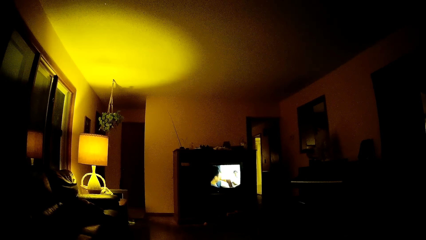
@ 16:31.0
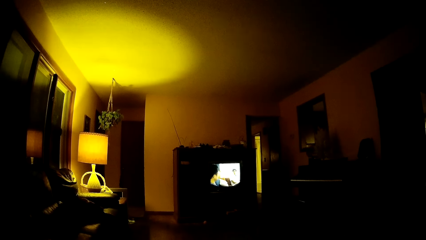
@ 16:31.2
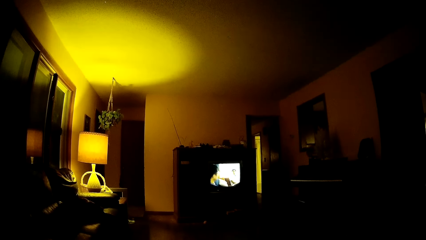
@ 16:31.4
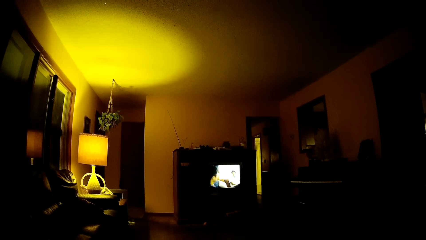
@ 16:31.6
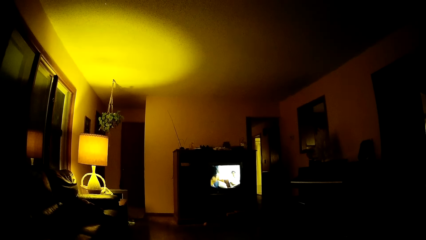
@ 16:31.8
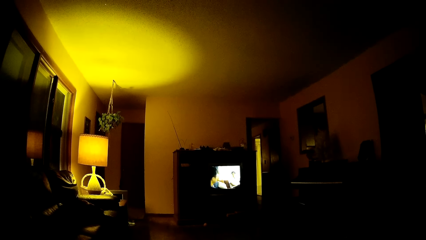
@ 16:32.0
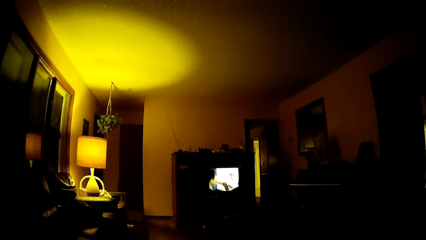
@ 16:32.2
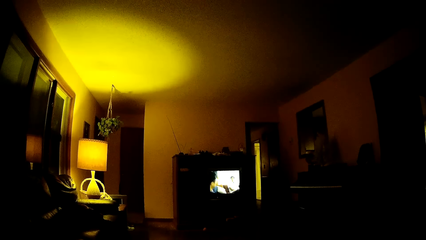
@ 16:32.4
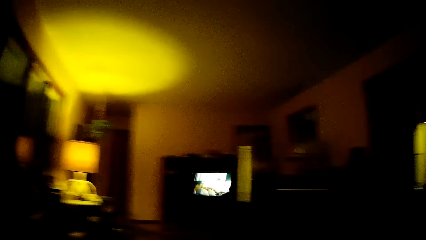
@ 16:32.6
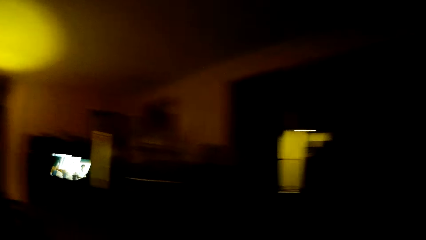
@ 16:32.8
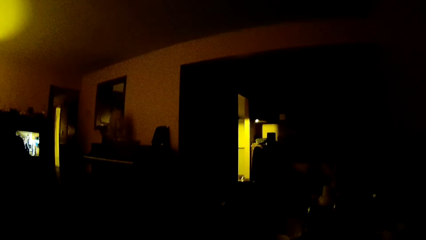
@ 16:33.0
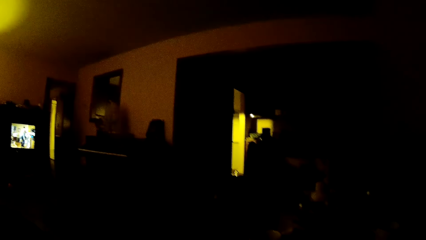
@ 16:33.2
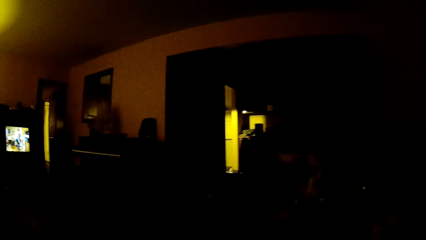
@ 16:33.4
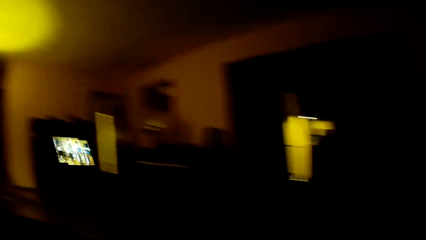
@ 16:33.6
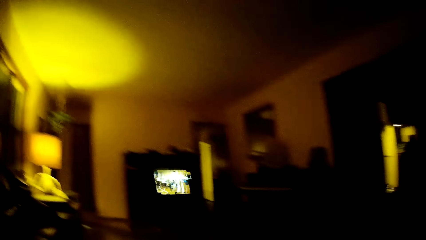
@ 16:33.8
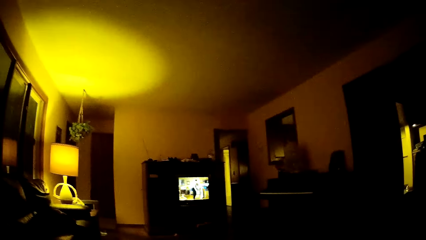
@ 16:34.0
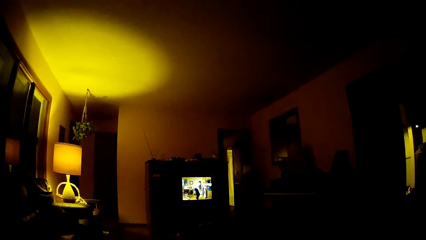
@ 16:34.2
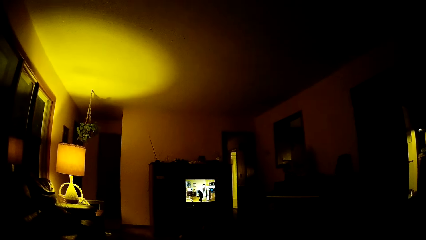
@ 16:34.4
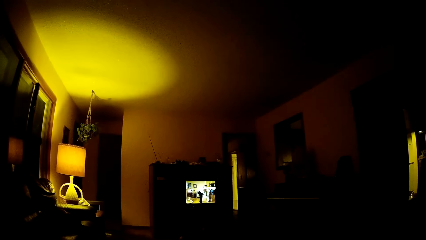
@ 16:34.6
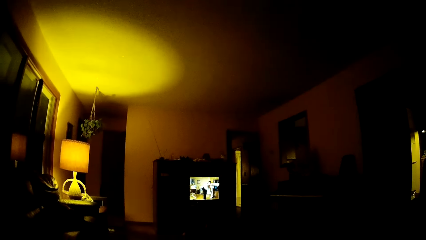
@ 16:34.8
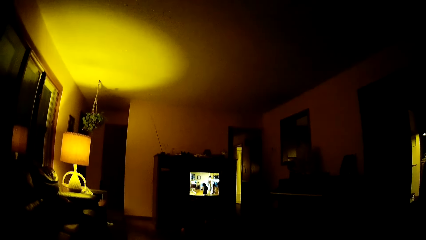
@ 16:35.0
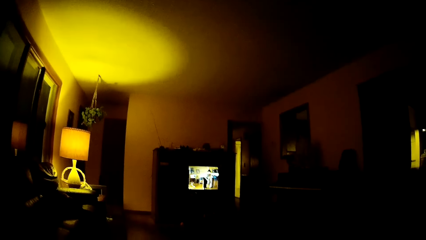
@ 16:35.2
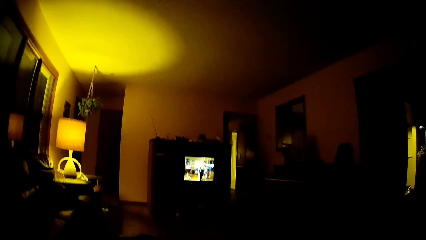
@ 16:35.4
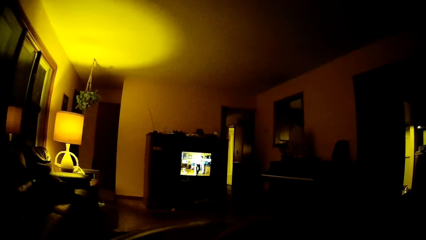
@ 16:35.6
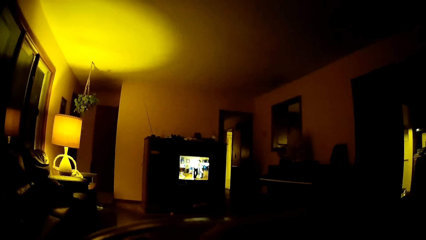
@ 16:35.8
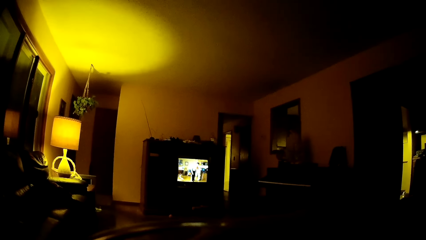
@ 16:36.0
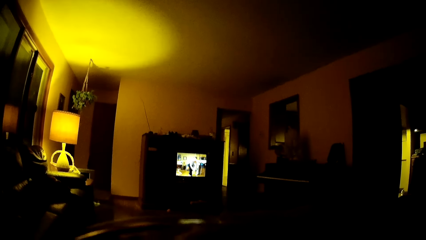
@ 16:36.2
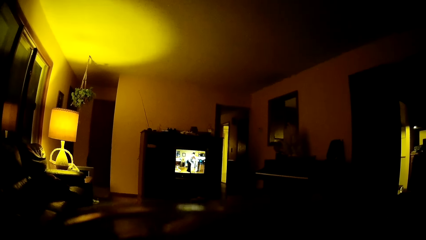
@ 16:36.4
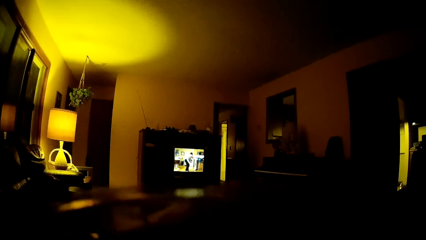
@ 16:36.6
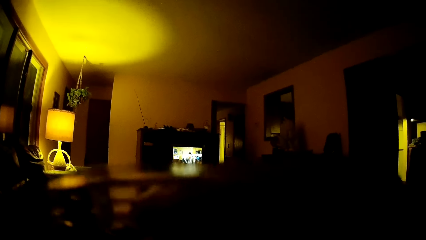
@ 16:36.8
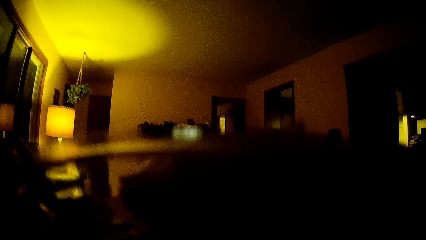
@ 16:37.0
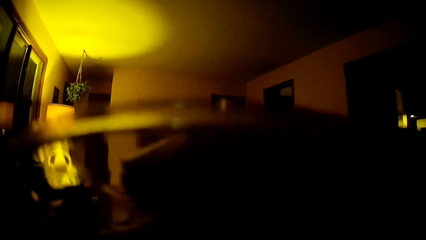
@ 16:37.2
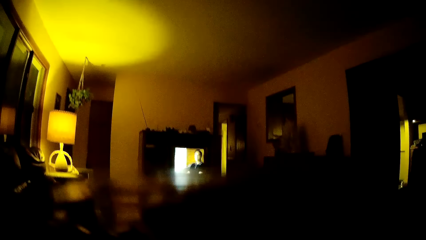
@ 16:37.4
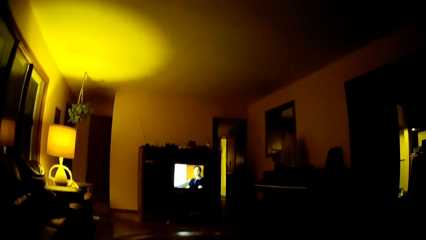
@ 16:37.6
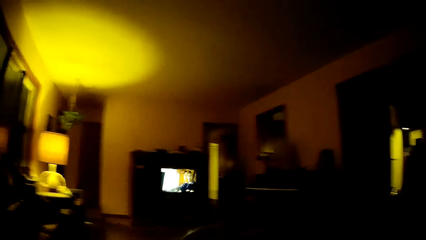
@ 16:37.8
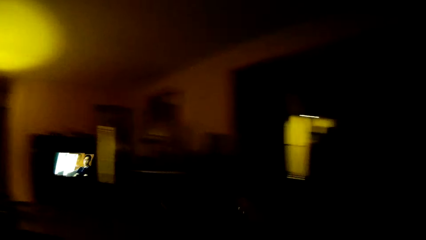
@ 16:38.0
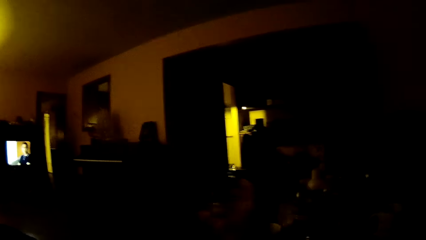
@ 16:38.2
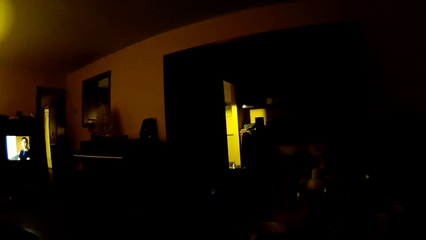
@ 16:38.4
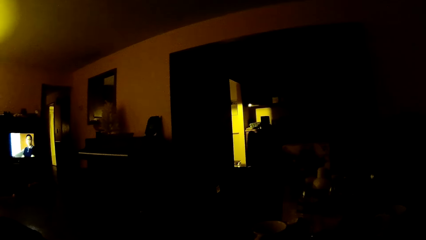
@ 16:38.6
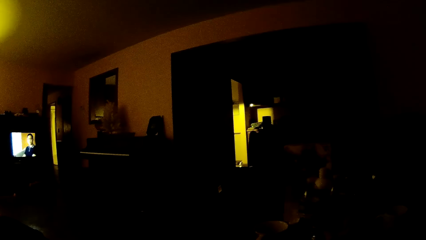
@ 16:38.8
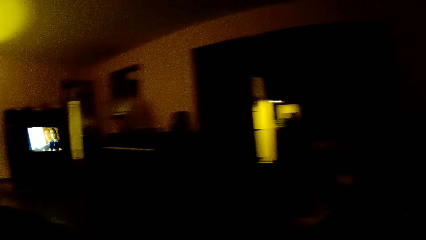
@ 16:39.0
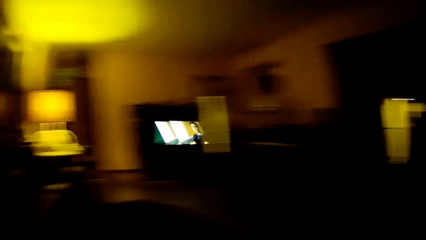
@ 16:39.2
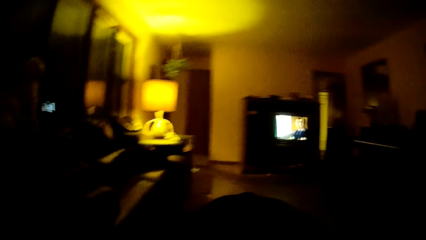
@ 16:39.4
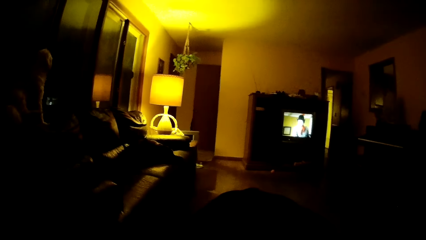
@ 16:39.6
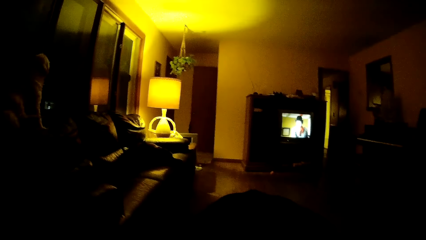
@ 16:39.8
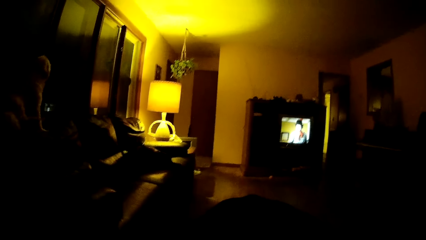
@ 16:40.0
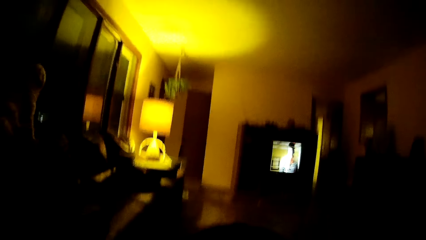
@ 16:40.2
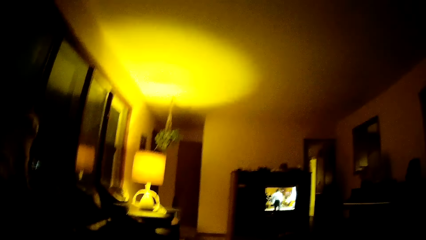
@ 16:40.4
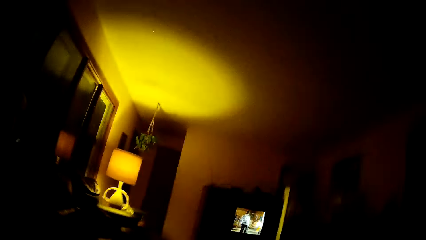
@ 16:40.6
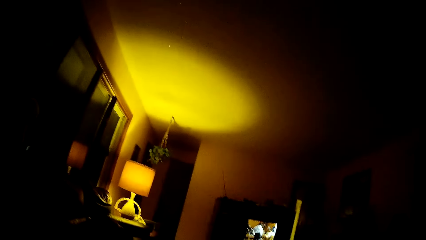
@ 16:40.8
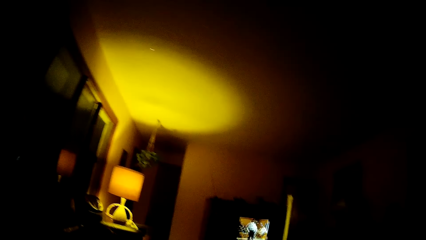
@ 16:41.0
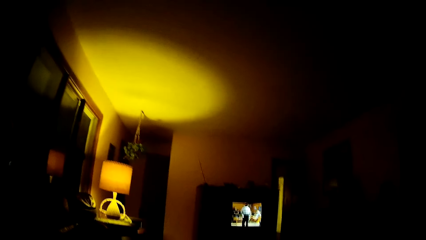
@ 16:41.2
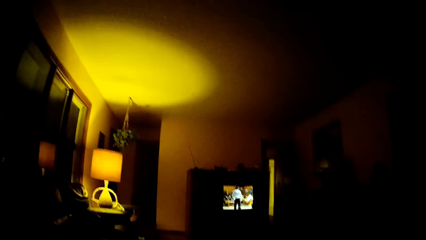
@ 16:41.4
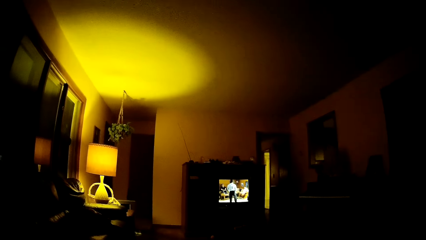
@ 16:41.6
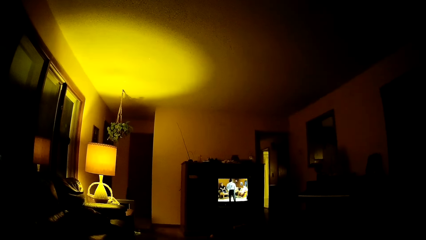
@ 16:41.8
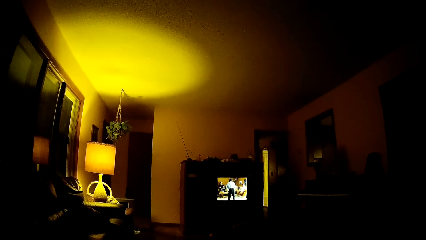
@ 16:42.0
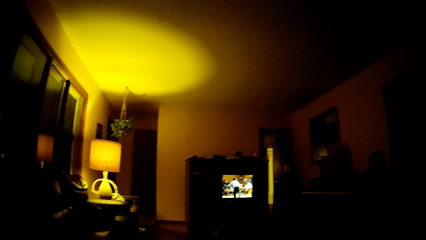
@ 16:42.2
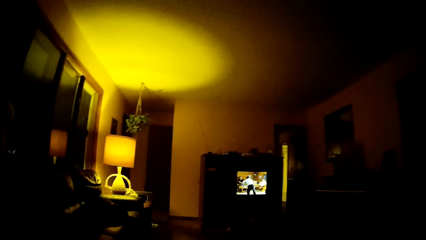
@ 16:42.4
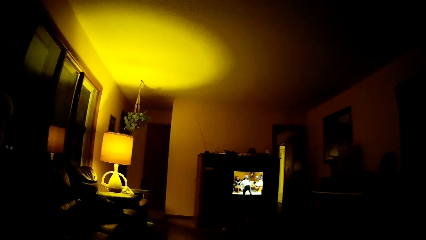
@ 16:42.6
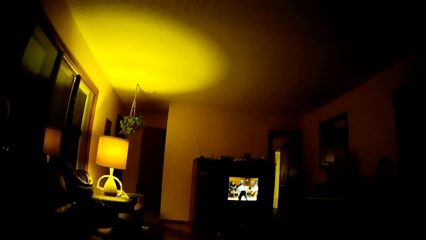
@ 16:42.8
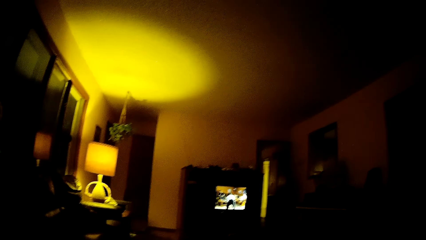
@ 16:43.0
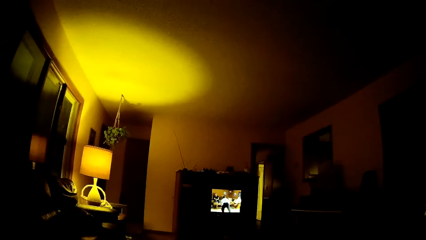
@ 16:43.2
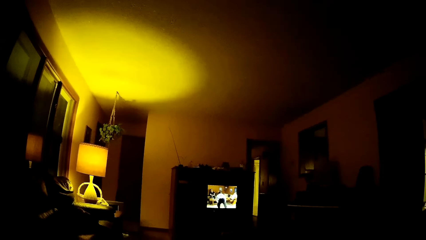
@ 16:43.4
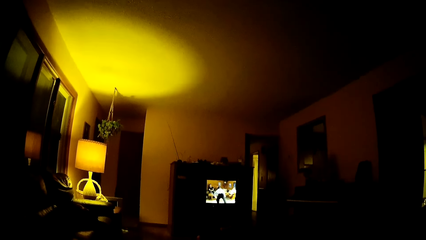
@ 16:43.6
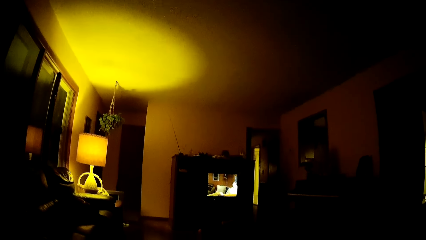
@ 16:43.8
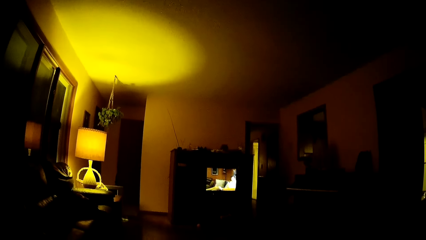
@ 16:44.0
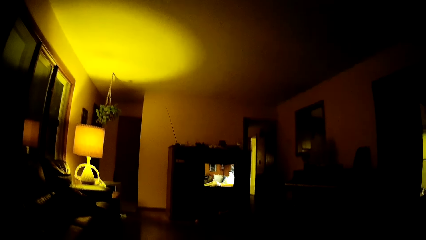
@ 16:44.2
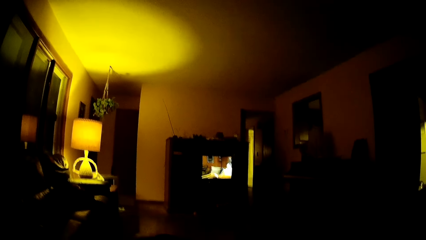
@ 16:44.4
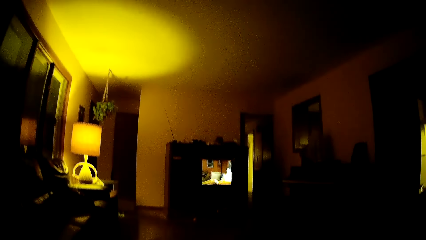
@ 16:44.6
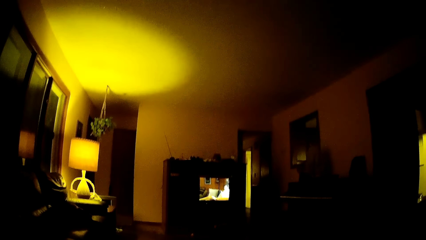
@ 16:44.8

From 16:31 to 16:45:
The camera wearer looks around the house. He watches television. He raises a glass in his right hand to his mouth. He looks around the house. He watches television.

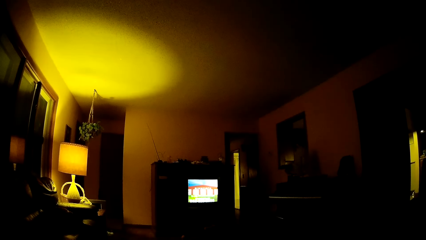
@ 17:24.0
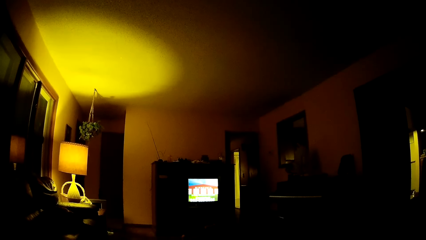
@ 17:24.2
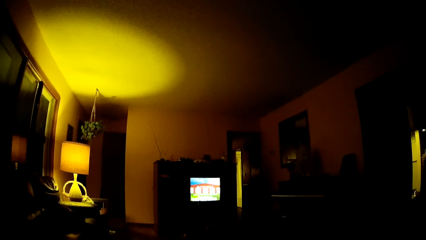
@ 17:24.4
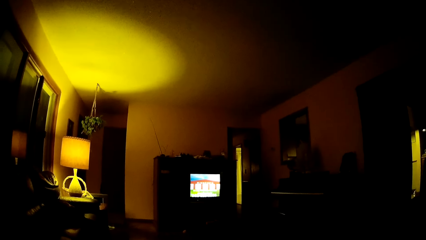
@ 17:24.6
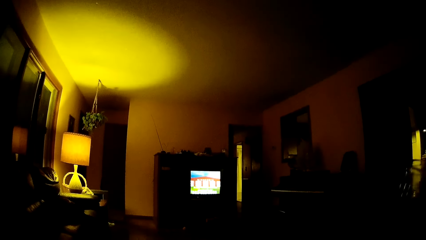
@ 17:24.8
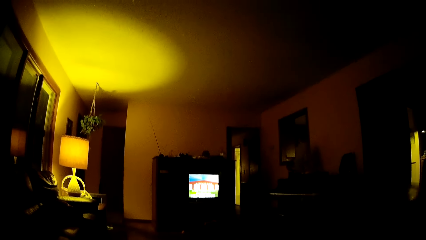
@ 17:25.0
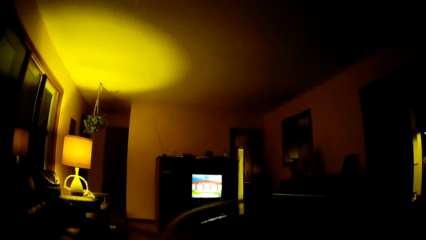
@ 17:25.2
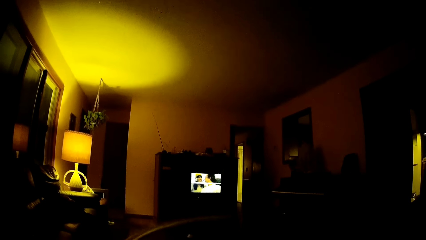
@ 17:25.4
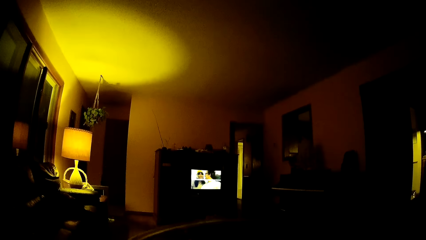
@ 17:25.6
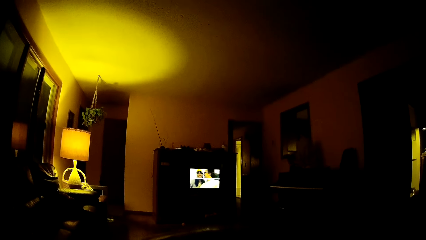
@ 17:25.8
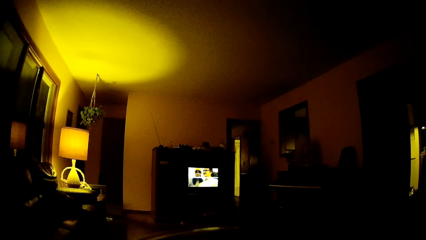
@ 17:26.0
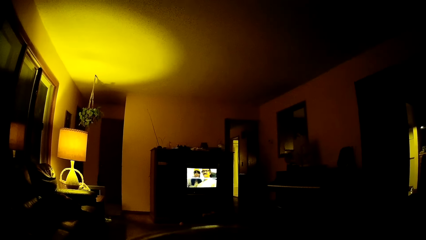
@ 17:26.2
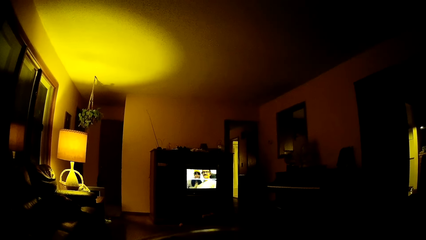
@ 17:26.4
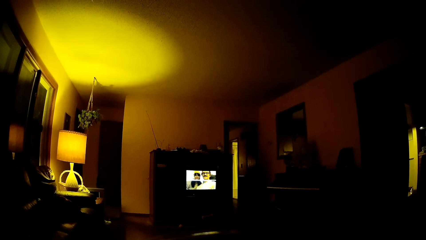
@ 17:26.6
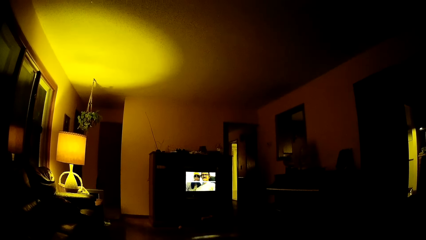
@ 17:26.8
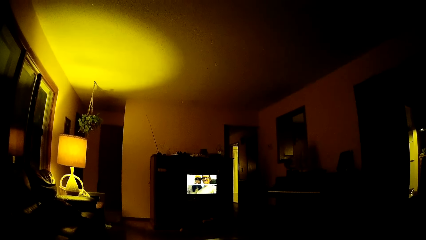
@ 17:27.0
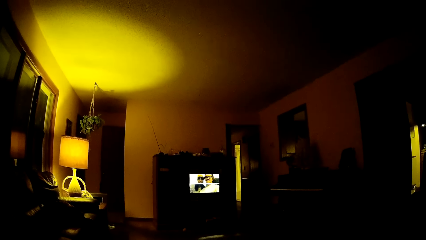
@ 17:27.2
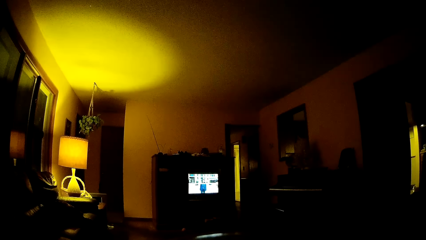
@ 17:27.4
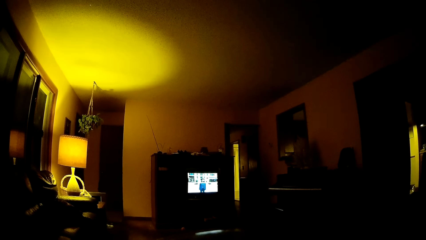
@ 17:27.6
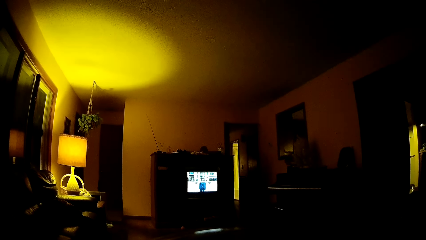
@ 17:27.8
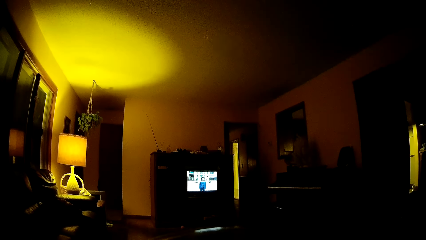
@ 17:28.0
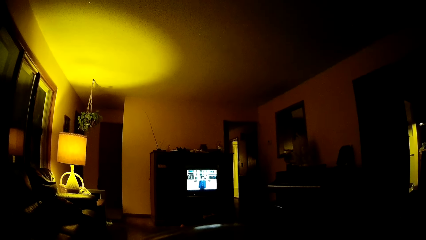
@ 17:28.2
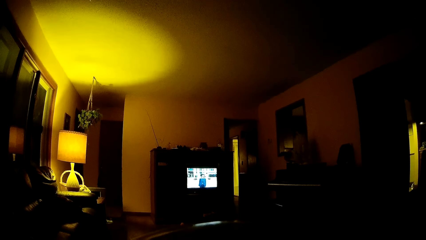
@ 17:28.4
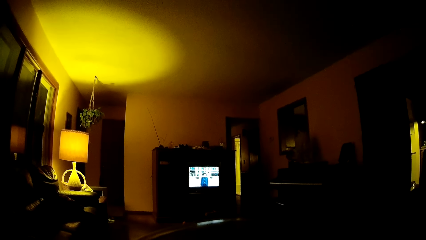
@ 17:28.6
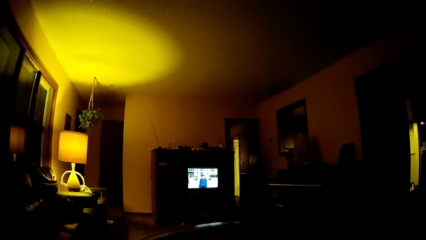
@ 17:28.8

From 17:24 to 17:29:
The camera wearer raises a glass in his right hand to his mouth.
